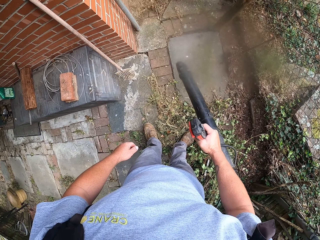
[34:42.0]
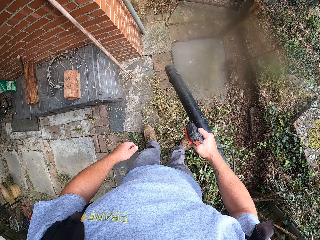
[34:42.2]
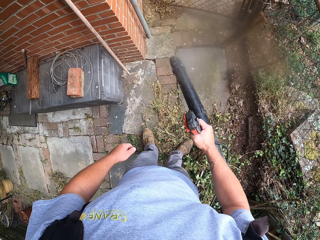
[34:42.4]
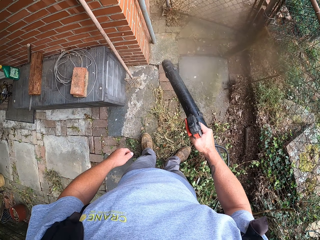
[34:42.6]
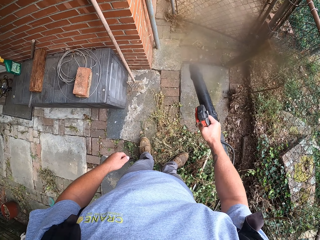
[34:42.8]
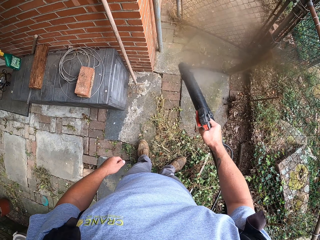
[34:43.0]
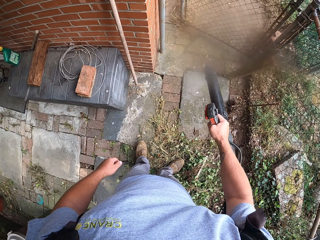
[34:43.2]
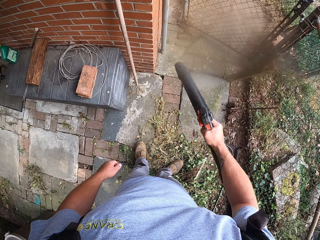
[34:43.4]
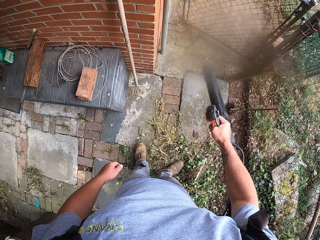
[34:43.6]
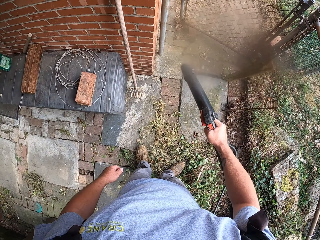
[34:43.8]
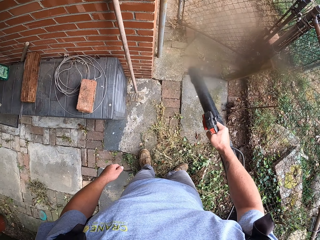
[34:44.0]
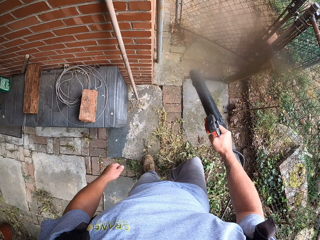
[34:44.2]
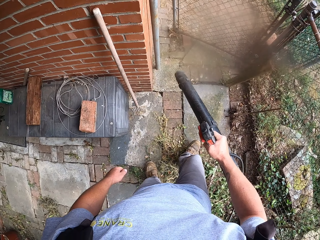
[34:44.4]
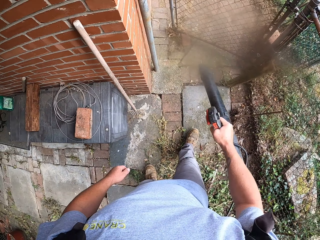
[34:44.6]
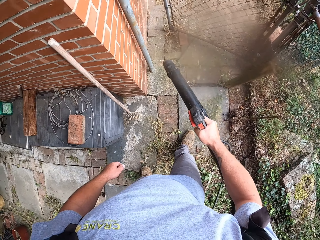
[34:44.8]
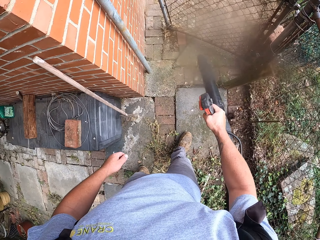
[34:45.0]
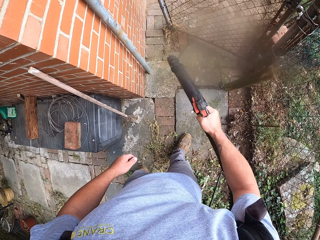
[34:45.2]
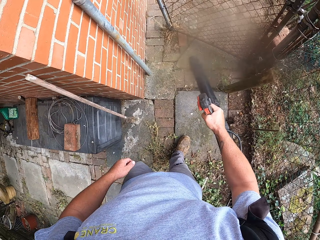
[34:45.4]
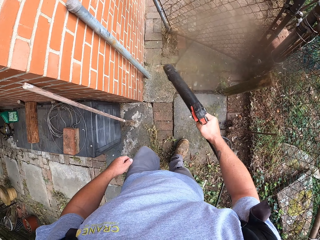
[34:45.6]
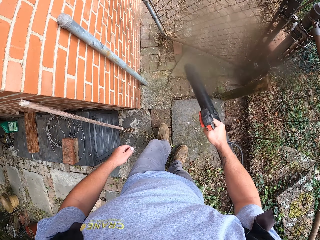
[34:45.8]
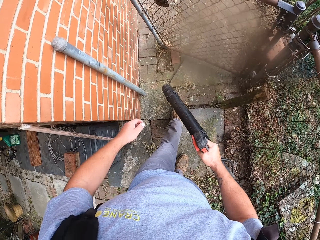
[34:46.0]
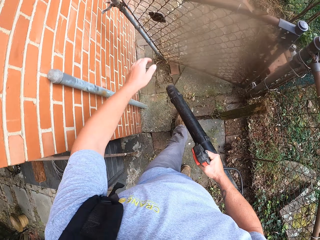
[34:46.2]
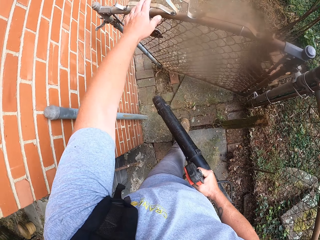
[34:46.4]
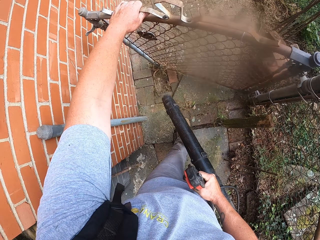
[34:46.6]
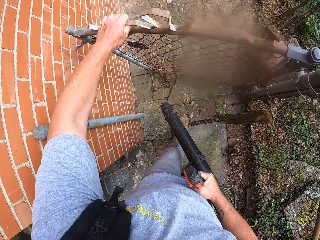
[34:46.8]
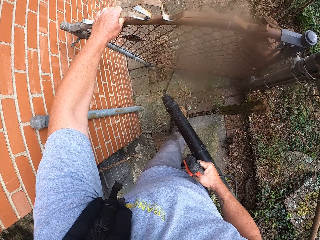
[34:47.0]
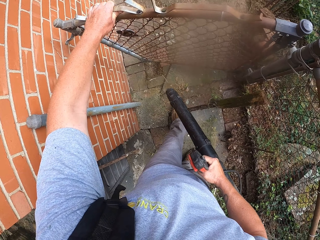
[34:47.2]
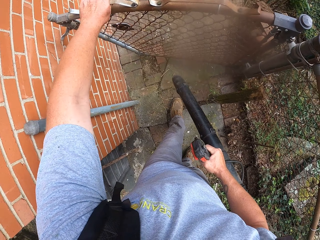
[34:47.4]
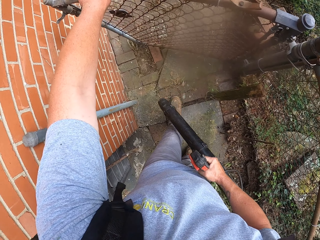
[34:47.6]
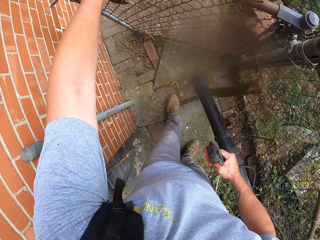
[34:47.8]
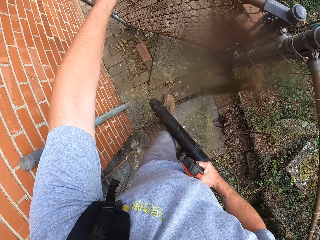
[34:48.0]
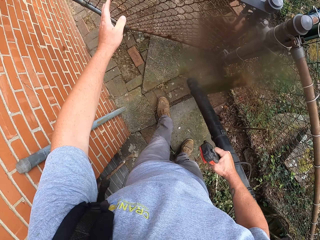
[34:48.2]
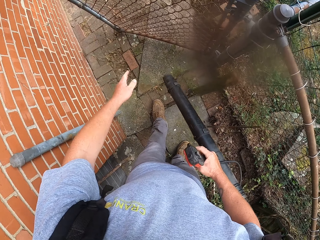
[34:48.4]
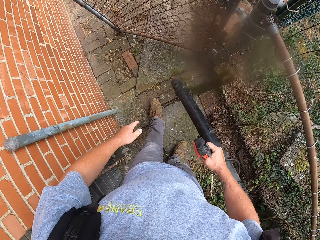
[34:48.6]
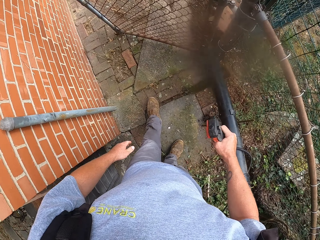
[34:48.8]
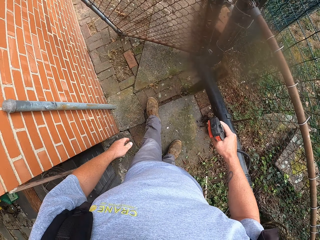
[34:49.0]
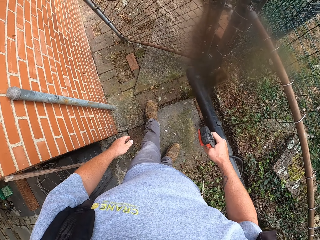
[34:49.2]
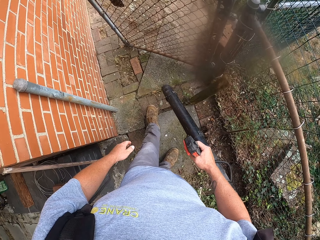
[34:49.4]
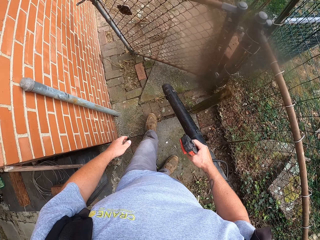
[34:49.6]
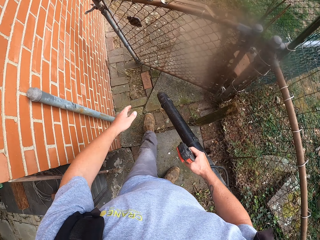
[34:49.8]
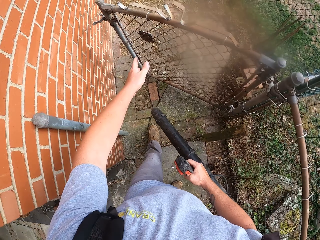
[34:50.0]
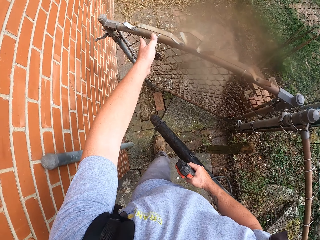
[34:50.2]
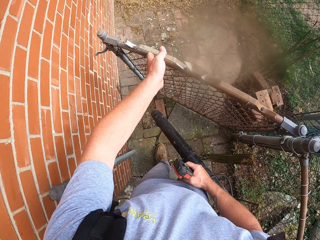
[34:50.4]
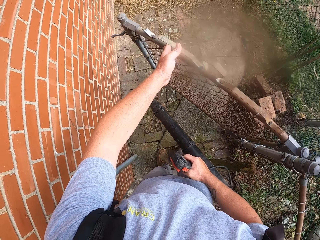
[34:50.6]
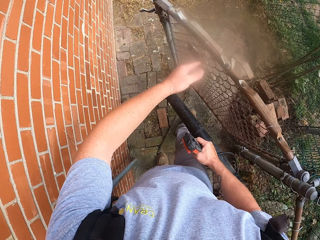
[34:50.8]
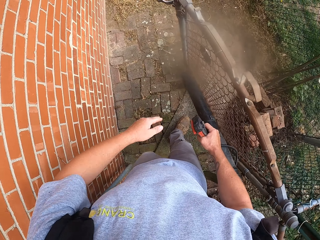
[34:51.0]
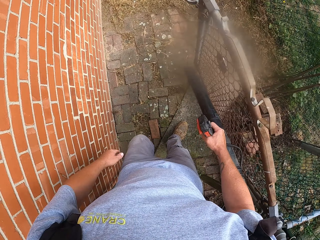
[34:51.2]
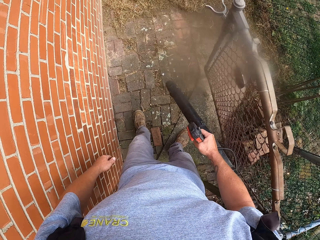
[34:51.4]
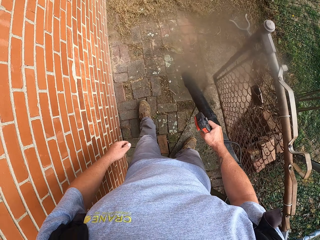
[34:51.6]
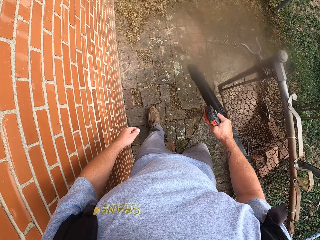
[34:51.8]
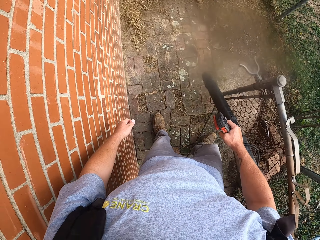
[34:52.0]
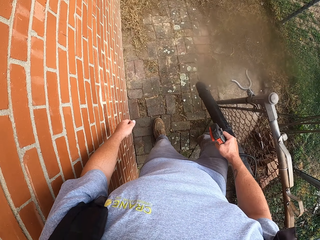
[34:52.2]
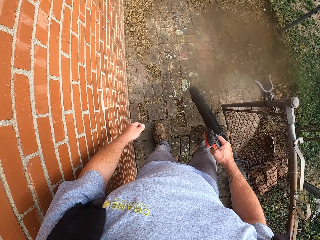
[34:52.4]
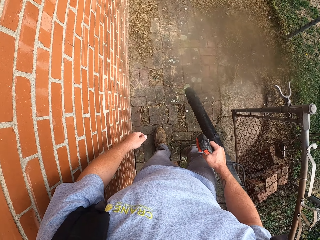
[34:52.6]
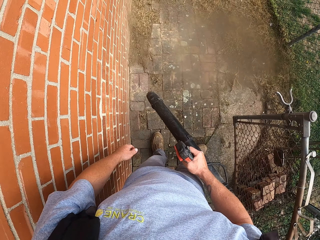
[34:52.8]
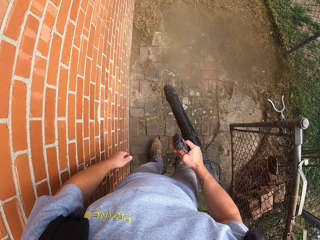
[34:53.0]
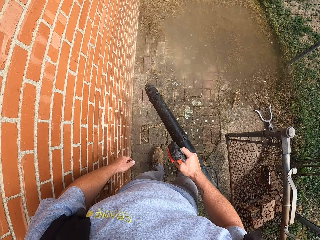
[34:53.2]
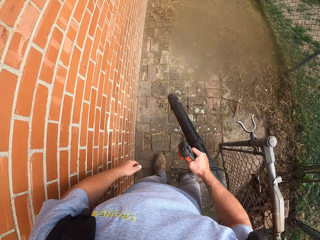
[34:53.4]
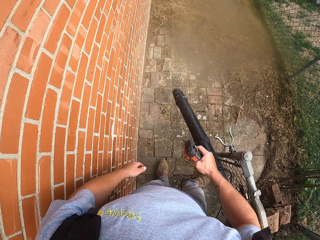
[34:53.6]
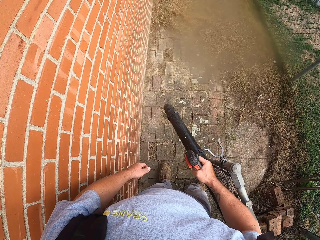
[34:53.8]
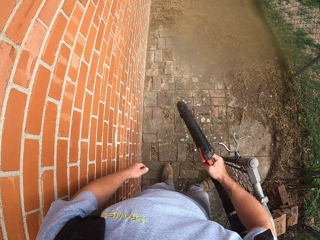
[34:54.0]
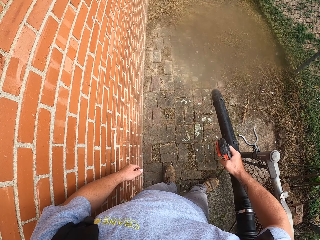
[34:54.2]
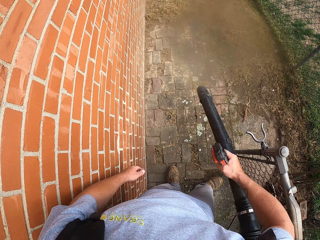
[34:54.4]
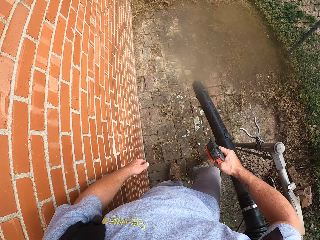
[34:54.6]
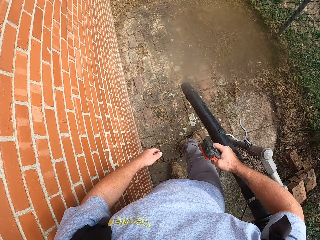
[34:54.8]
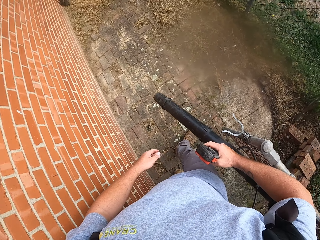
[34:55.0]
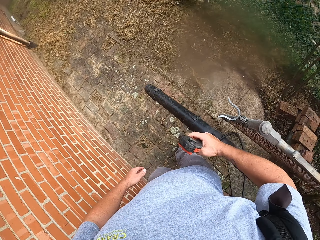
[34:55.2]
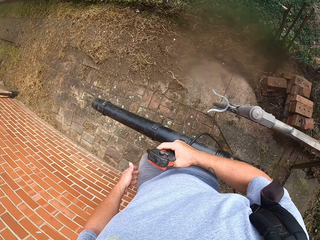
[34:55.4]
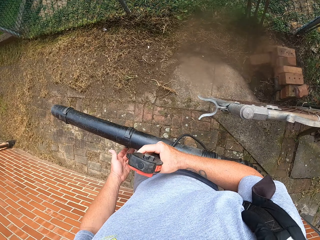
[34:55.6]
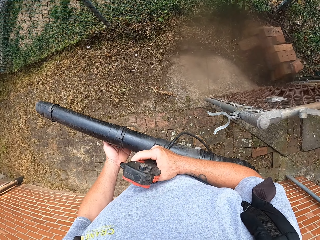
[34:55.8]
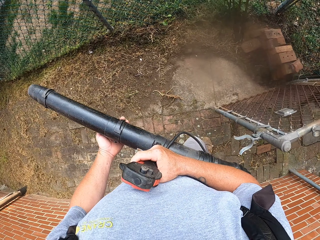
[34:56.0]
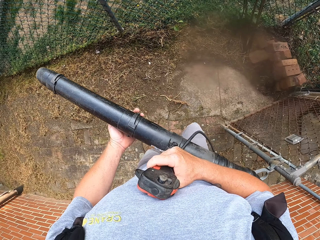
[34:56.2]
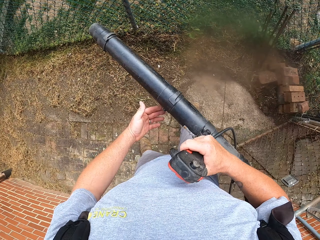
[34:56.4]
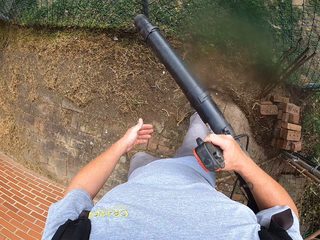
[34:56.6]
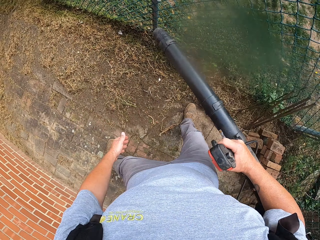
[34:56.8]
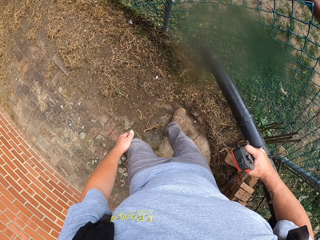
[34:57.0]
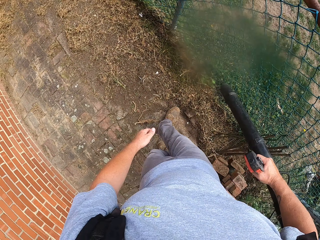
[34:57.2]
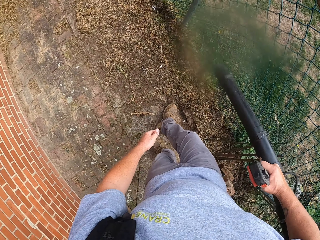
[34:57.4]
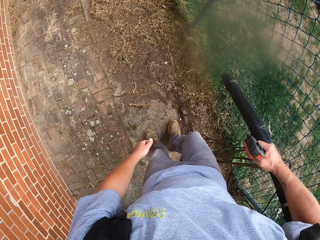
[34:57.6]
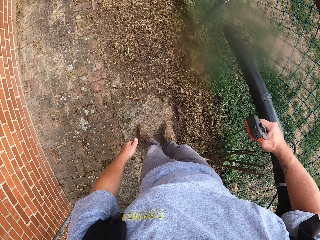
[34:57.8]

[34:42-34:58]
The camera wearer opens the gate. They open the gate again. They blow off dirt with the blowing machine.

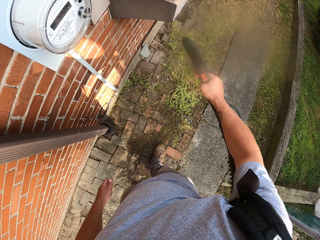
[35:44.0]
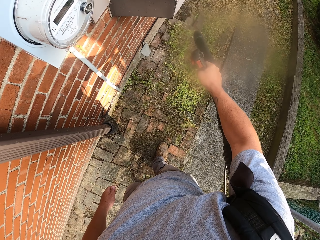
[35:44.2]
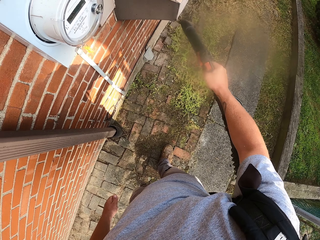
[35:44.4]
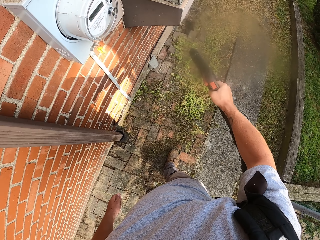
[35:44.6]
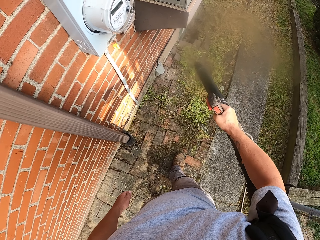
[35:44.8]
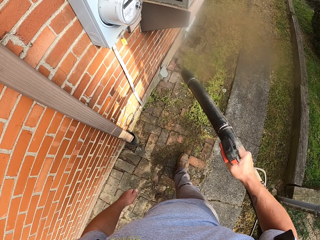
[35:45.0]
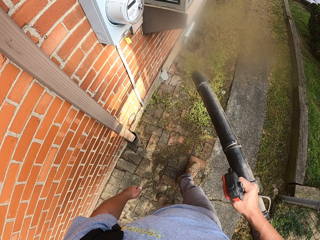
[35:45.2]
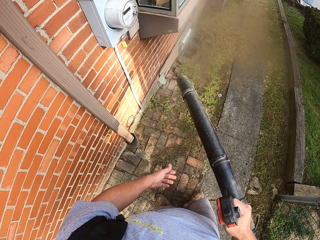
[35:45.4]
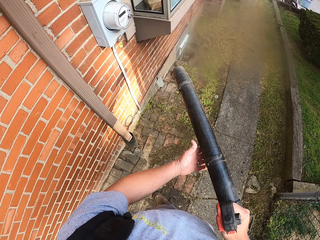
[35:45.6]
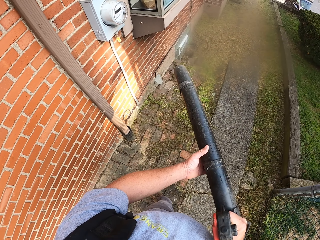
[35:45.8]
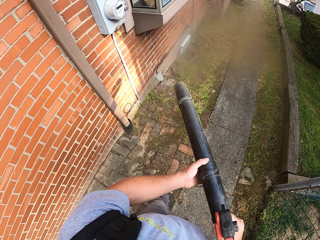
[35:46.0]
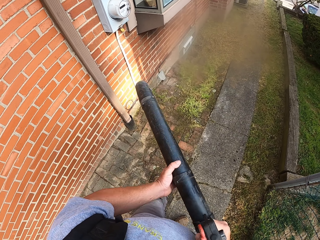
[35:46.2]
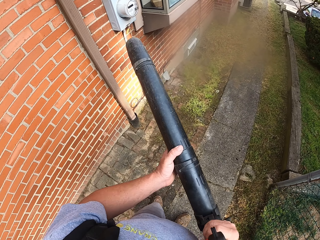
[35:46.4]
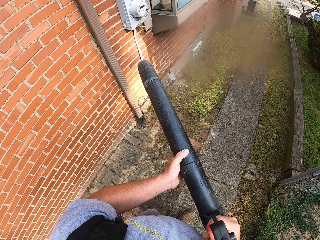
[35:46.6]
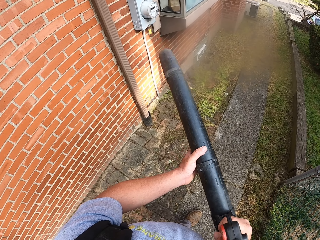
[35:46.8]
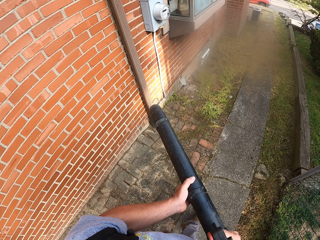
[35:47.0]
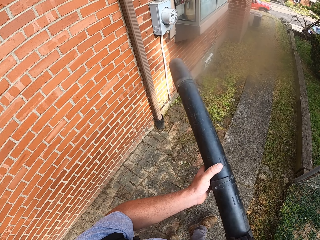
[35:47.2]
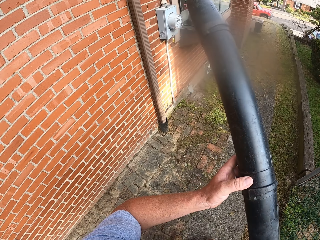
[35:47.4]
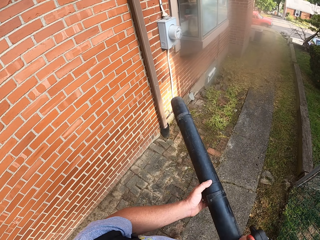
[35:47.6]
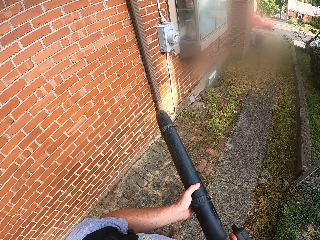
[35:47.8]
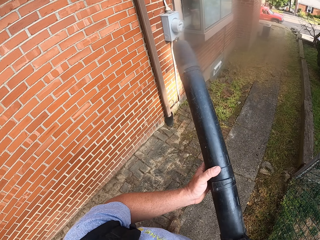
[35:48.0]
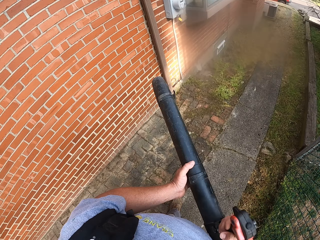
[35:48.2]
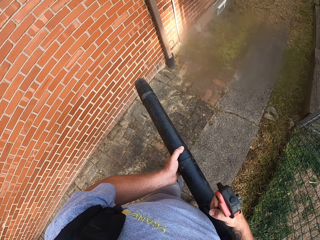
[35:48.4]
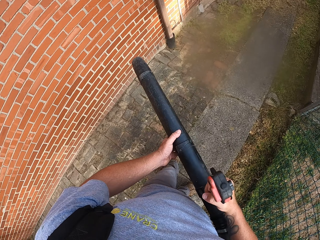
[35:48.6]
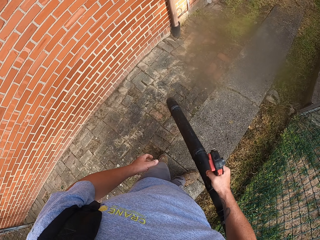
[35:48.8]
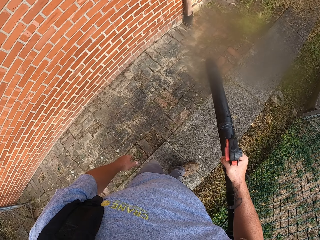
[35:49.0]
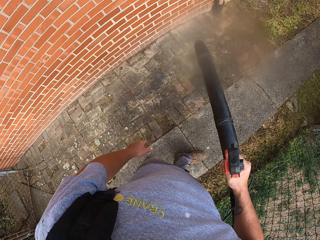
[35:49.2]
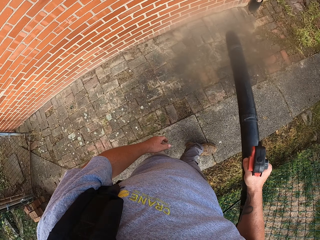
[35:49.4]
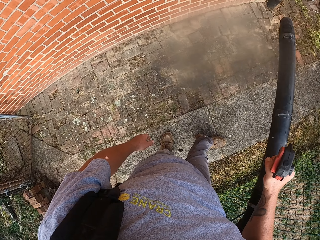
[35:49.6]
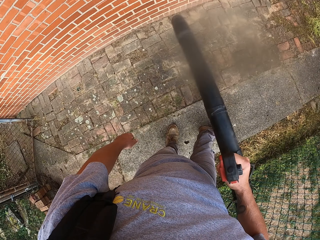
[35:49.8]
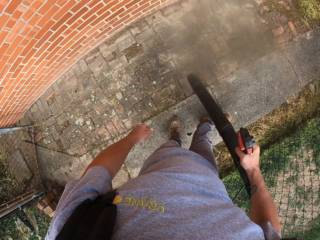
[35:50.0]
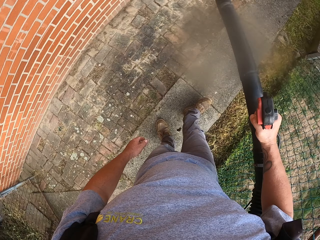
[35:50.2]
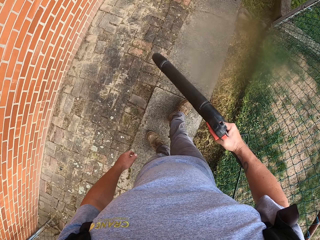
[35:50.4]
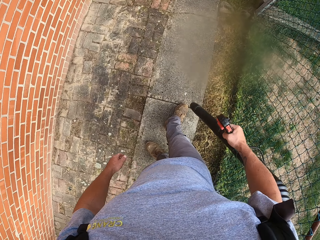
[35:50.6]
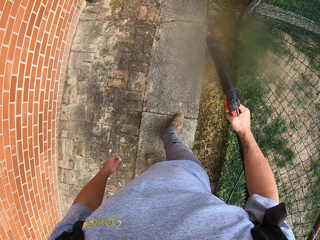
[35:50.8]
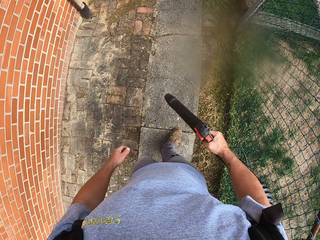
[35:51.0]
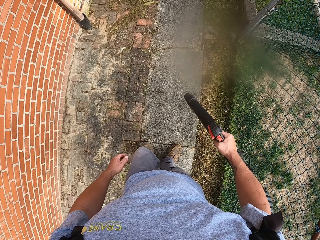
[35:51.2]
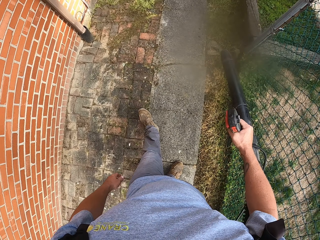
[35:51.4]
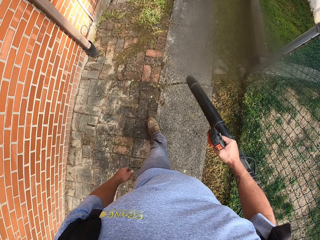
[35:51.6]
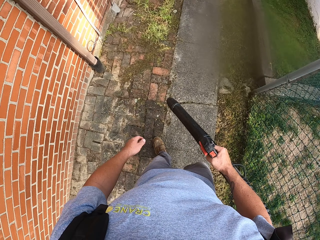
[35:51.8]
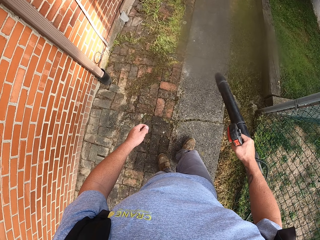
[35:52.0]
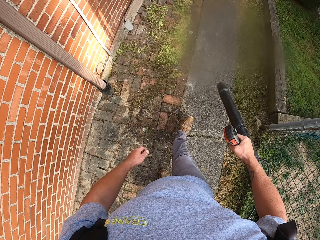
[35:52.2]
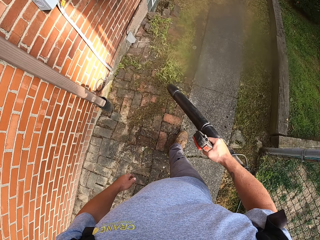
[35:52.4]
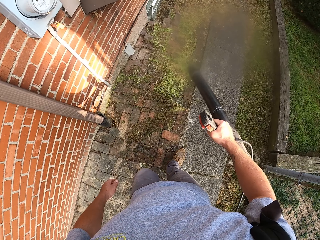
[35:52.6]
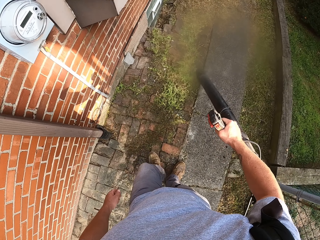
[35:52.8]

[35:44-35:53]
The camera wearer blows the wall. They blow dirt on the veranda.
